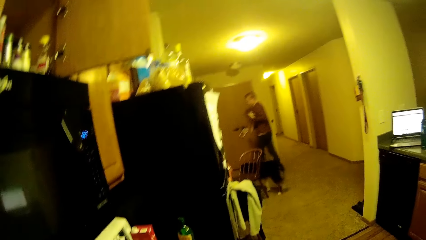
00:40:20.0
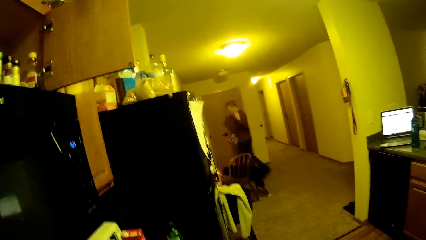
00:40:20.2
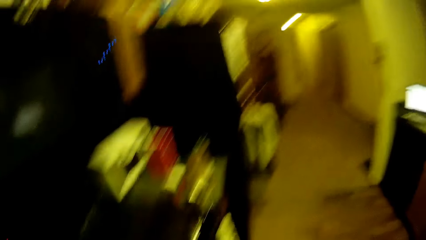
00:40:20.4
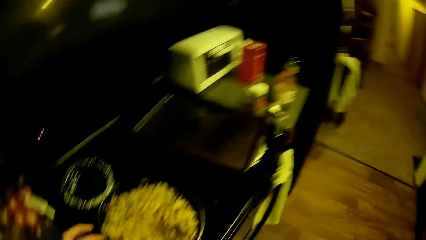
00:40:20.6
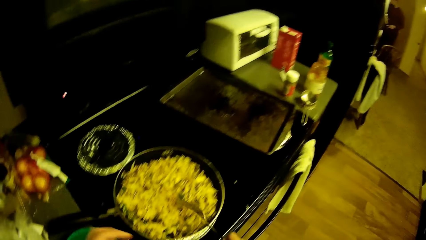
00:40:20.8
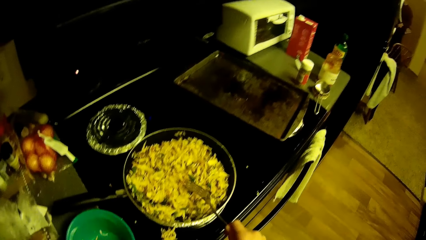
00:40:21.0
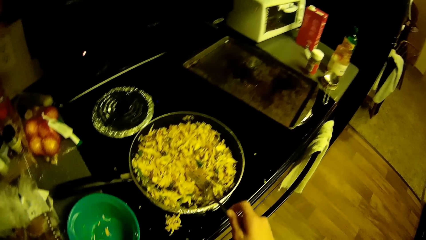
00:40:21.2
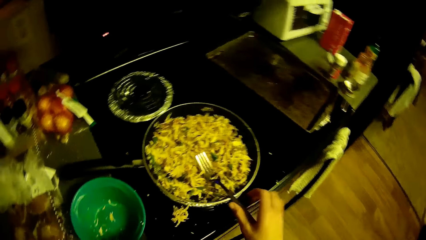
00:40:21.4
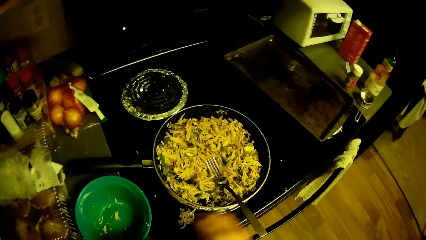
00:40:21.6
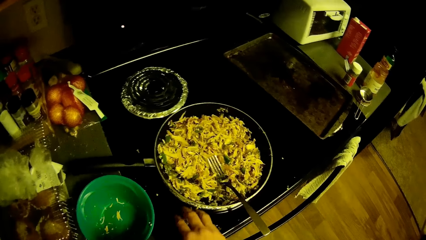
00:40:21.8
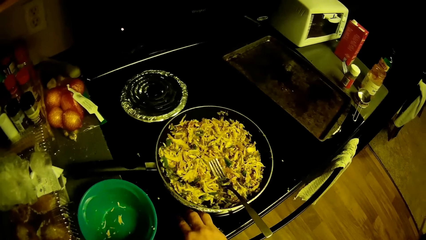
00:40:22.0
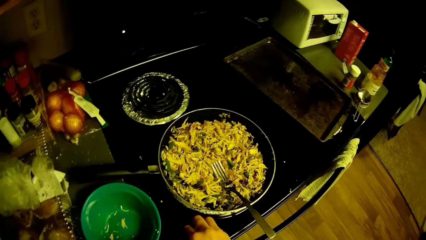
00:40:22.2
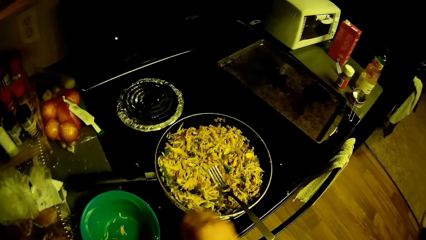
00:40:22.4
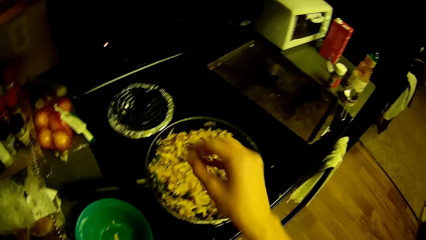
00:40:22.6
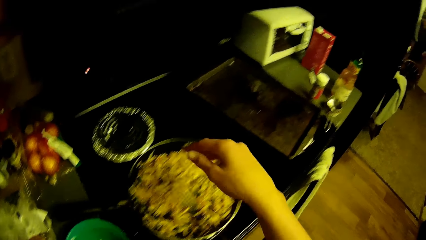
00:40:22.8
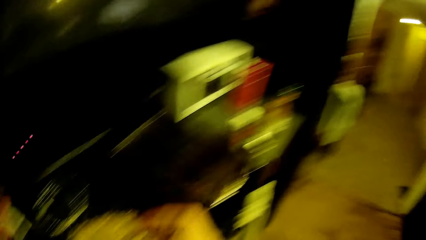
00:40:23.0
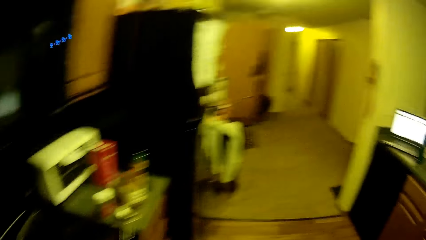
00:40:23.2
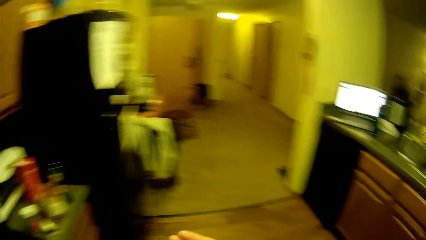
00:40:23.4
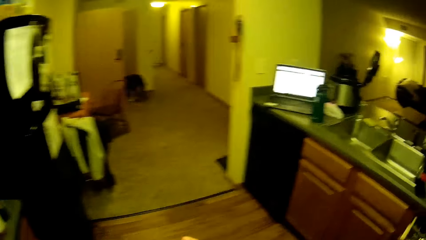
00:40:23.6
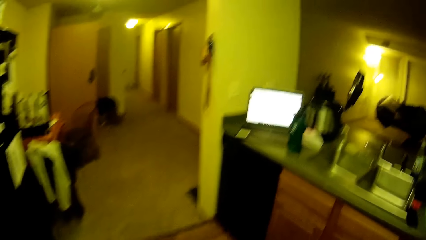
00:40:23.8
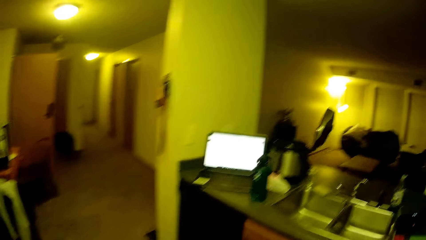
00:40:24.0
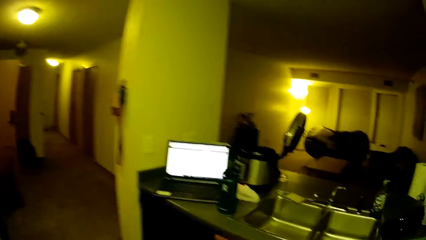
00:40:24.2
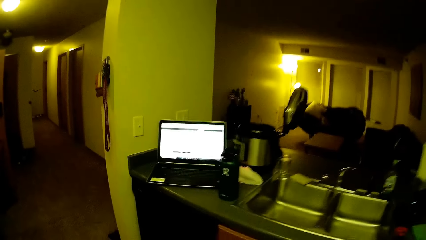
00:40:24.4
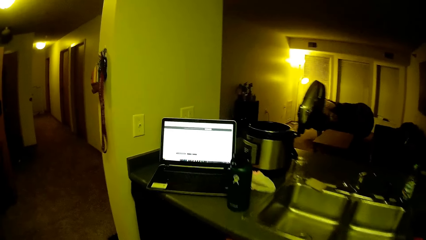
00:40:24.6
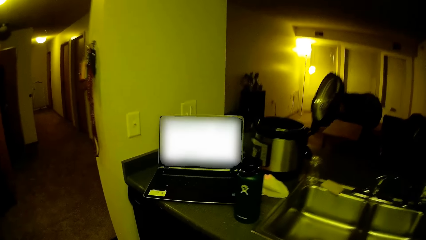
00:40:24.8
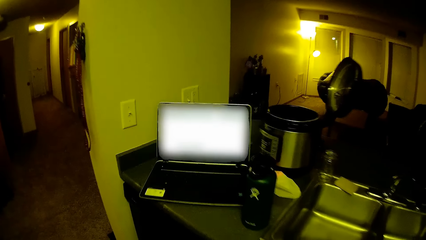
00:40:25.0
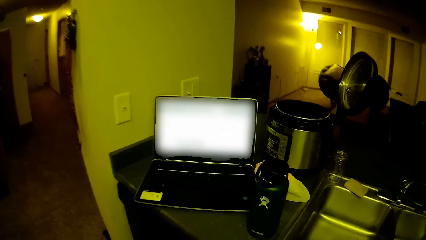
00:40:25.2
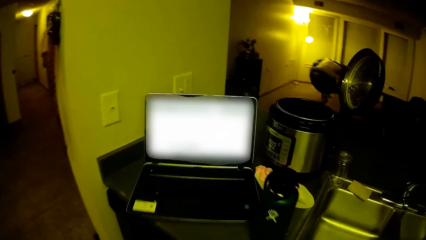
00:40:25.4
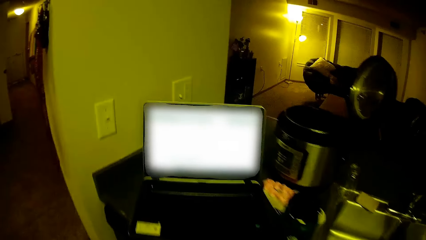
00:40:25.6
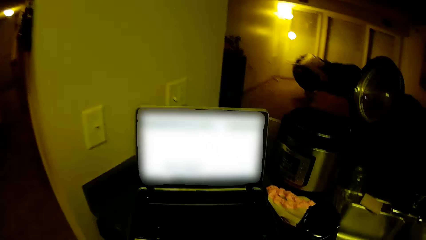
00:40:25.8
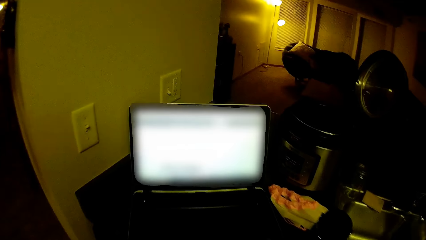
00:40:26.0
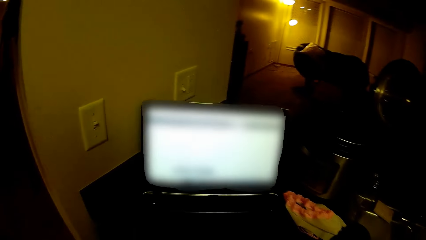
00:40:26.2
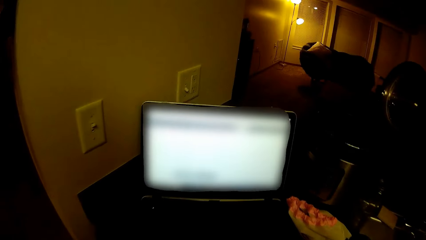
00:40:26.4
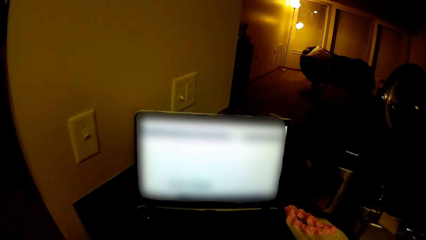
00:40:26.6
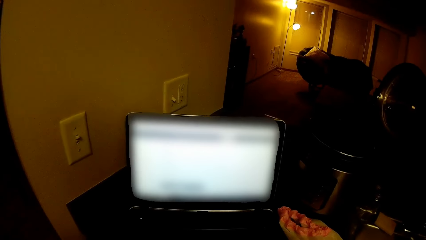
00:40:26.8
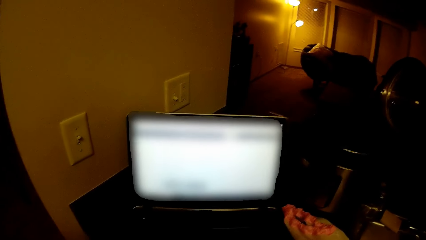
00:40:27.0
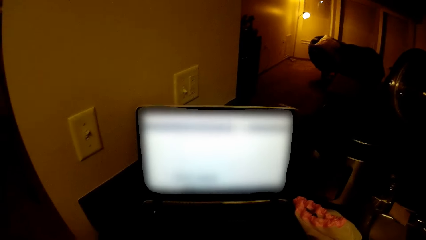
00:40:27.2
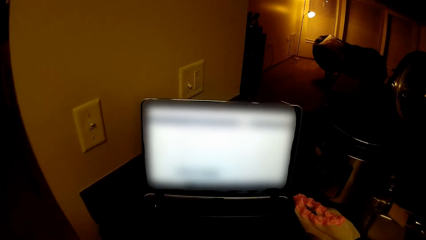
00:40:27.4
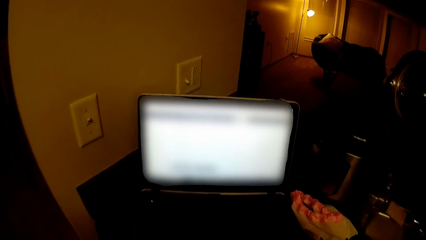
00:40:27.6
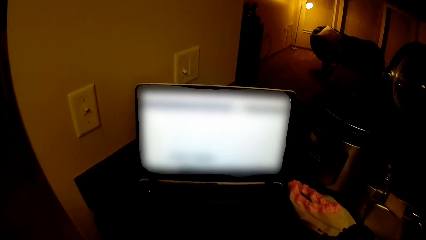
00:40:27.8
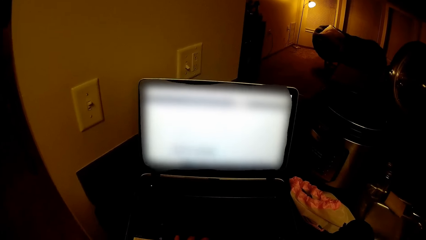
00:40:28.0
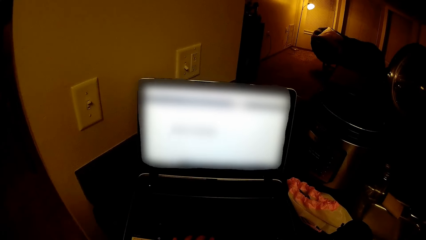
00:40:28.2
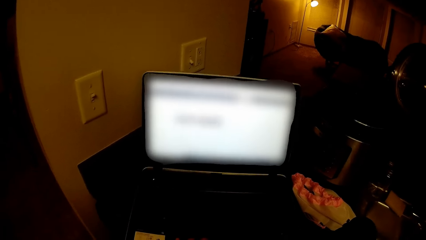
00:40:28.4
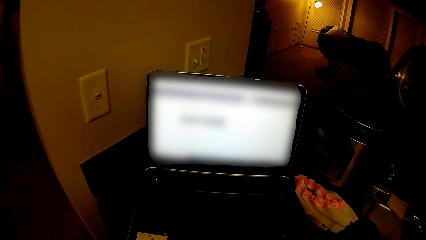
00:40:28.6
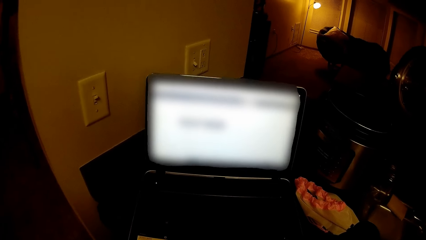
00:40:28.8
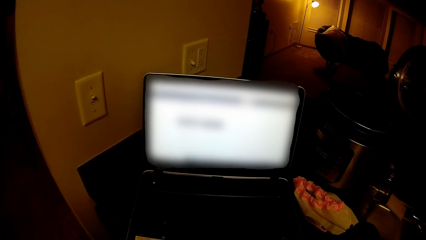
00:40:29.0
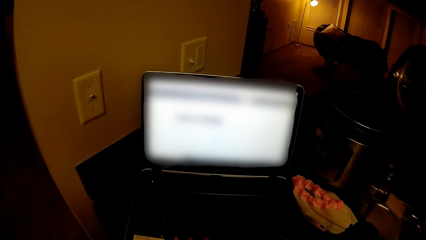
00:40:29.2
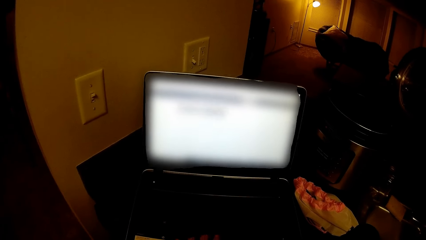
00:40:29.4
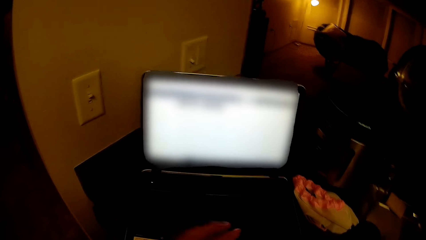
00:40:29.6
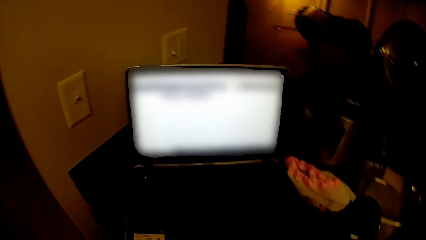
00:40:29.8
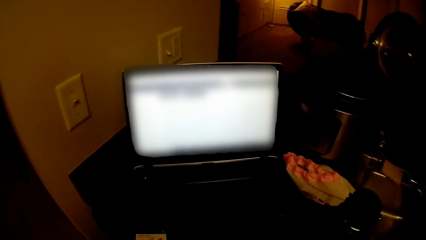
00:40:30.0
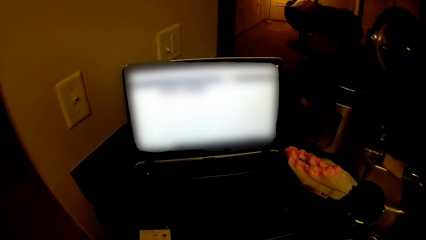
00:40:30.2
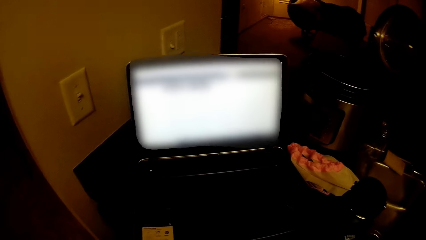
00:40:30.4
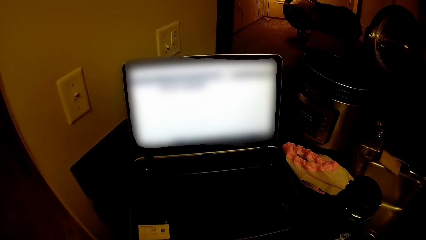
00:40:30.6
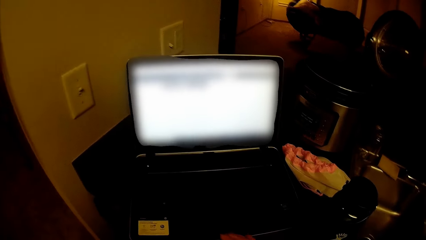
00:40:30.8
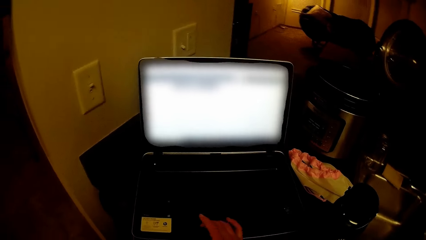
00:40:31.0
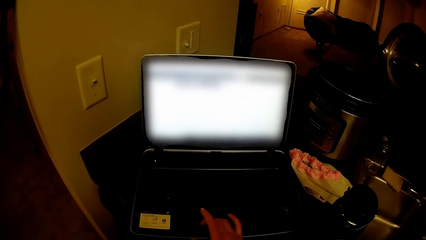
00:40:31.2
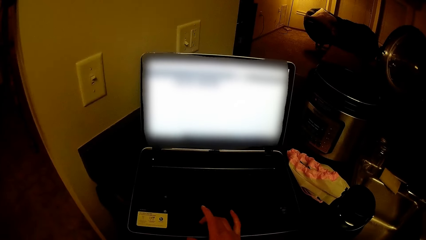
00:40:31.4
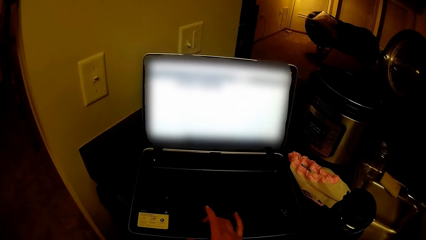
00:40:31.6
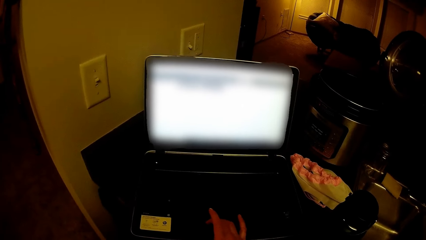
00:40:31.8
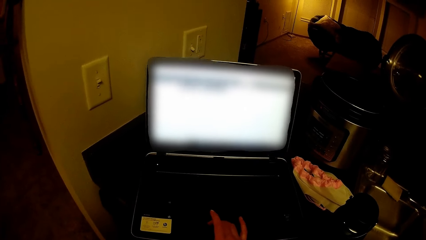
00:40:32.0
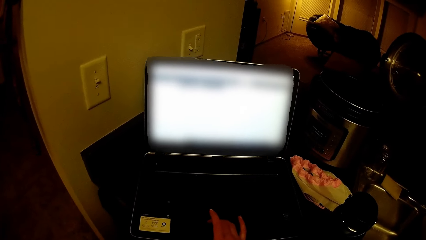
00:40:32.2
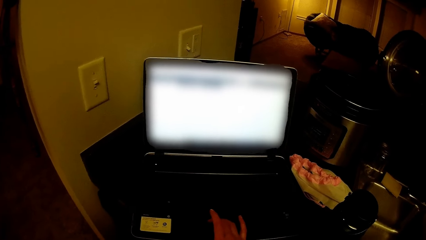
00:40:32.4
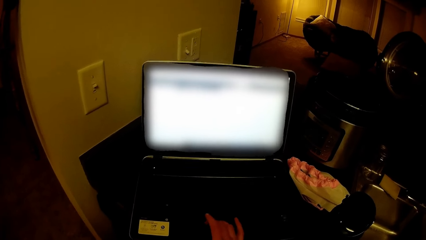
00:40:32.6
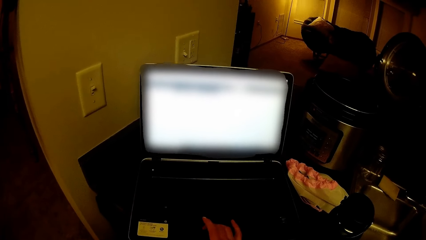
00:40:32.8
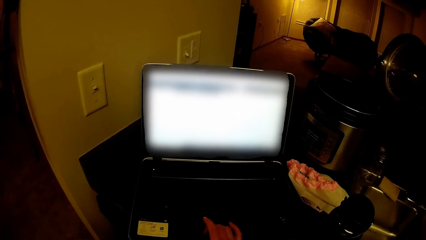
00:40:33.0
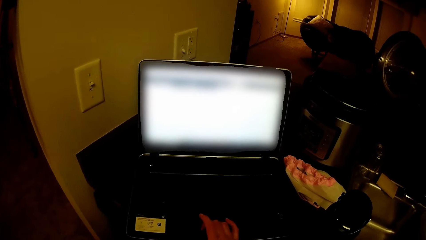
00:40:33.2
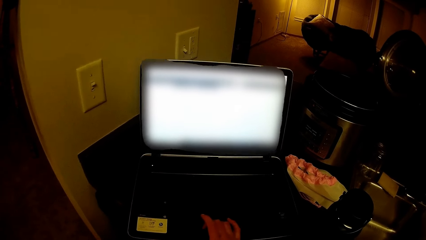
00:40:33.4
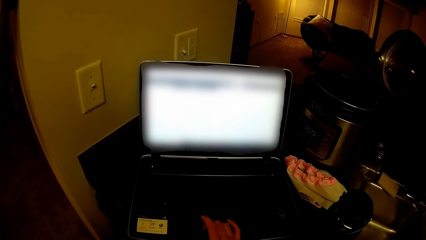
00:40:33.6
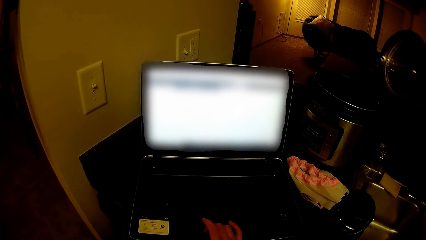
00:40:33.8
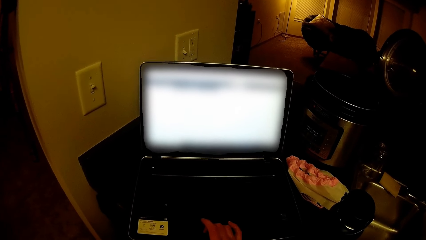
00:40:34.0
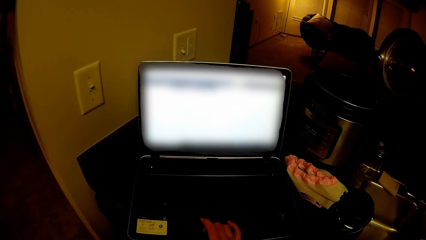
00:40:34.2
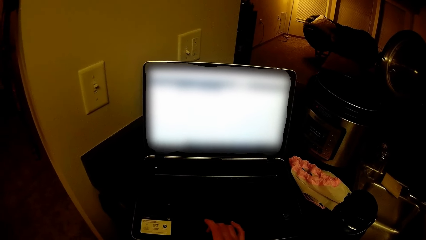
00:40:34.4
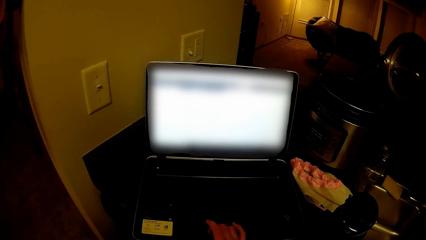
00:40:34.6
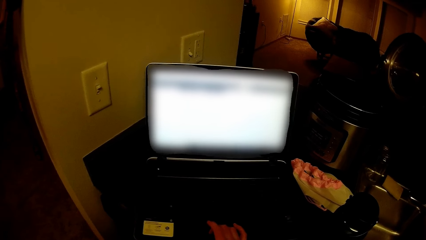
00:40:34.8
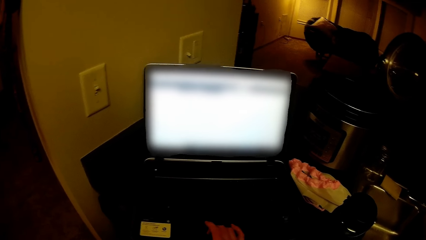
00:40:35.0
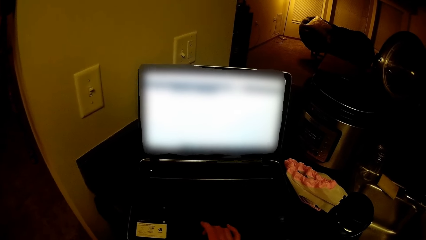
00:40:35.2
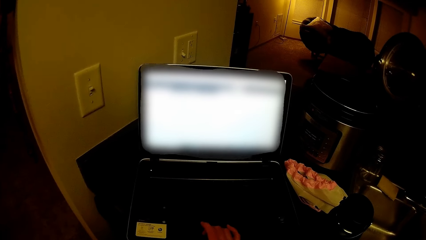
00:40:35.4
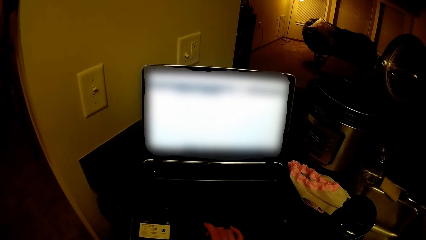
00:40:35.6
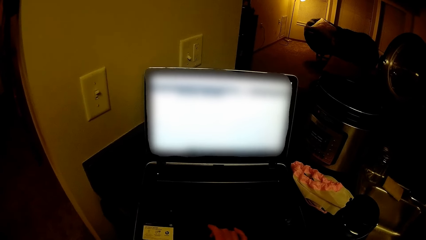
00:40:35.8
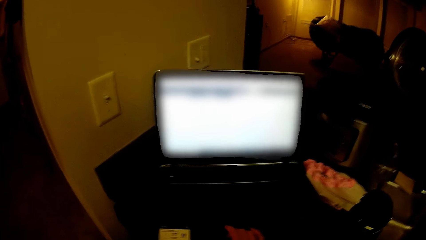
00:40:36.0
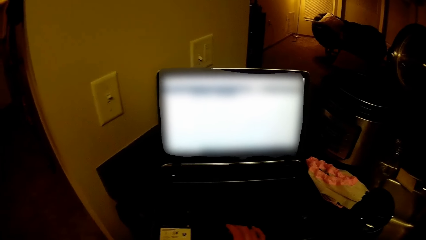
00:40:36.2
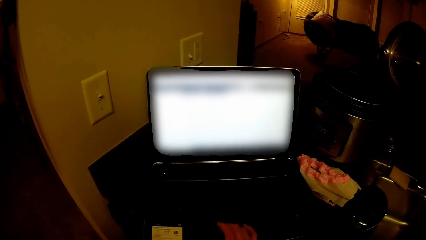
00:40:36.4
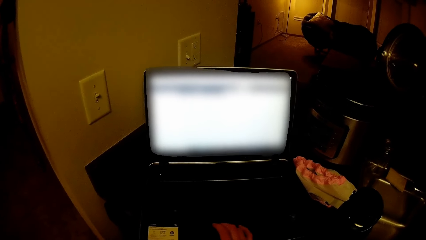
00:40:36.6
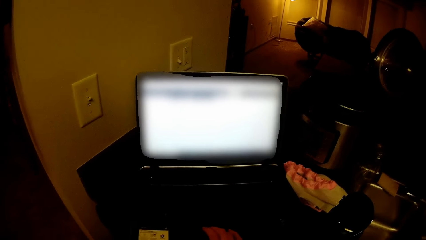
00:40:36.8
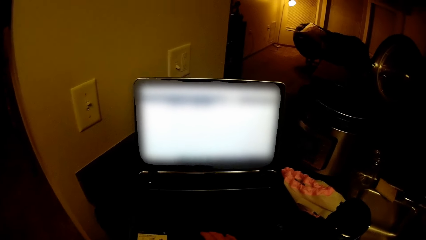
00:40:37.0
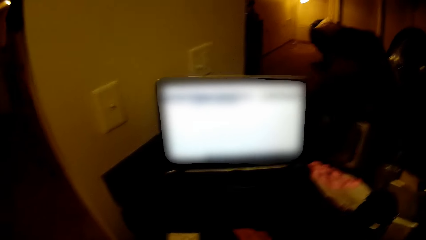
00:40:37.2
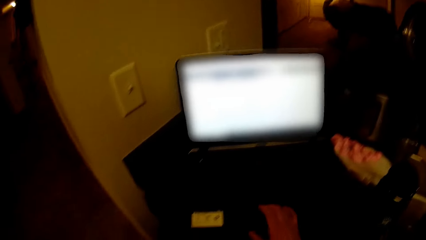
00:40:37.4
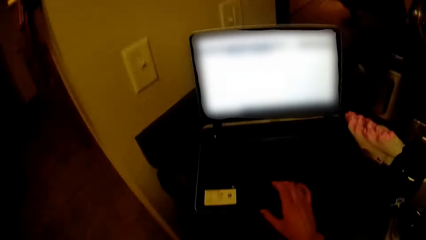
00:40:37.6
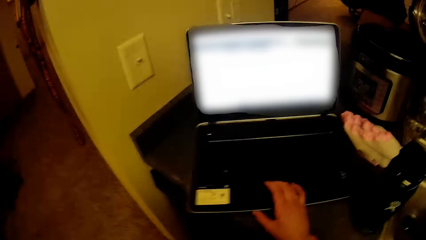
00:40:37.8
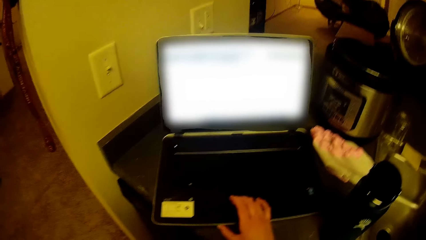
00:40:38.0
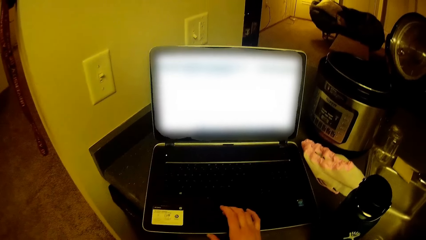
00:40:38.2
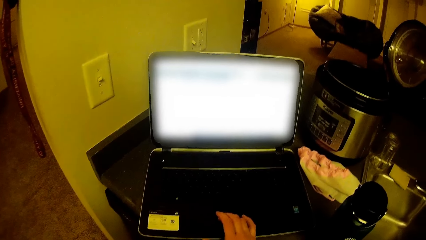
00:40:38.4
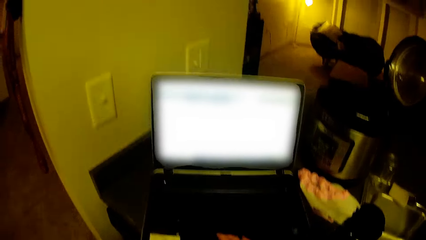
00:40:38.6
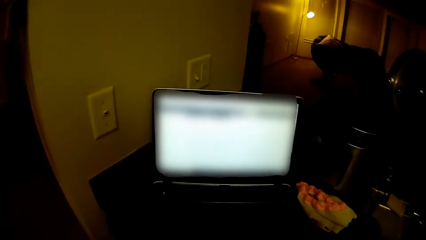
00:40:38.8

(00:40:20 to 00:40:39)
A man moves towards the door. The camera wearer puts something in the frying pan. He looks around the room. He moves away from the cooker. He operates a laptop on the kitchen top with his hand. He scrolls the computer.
